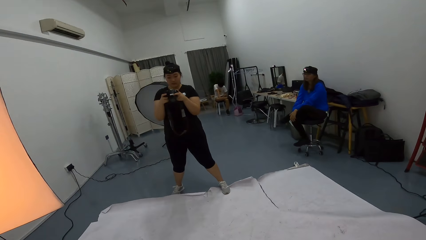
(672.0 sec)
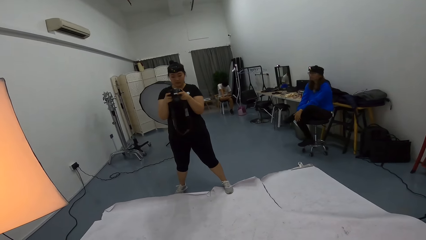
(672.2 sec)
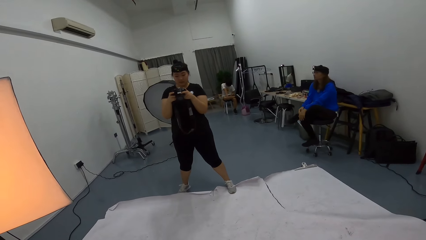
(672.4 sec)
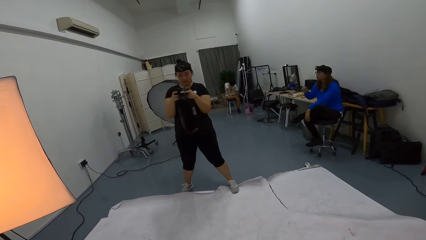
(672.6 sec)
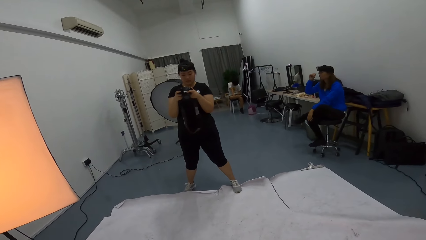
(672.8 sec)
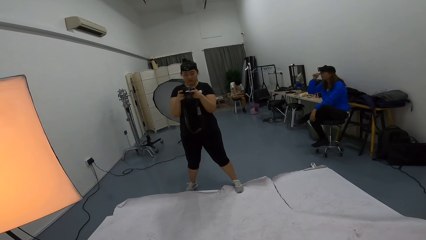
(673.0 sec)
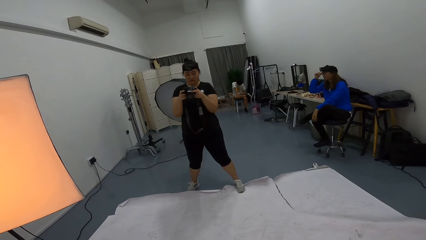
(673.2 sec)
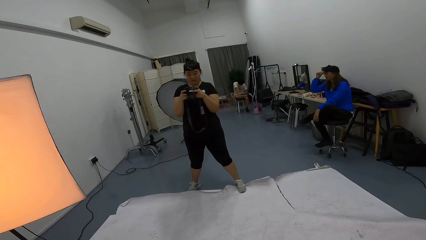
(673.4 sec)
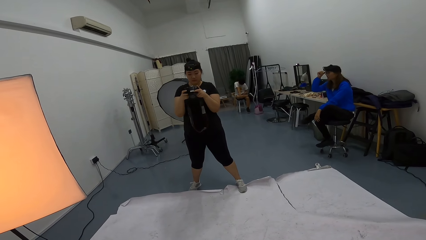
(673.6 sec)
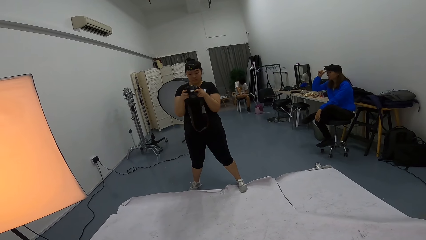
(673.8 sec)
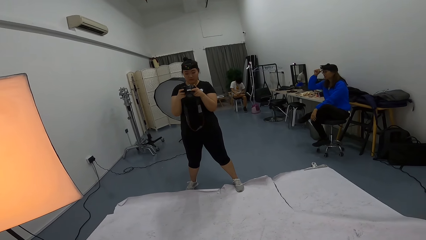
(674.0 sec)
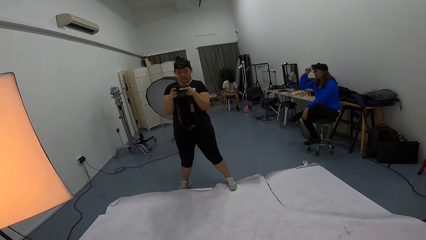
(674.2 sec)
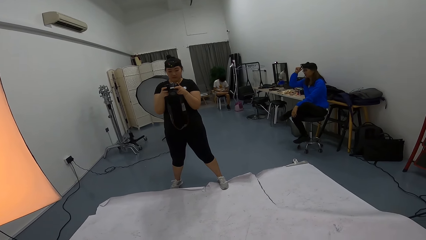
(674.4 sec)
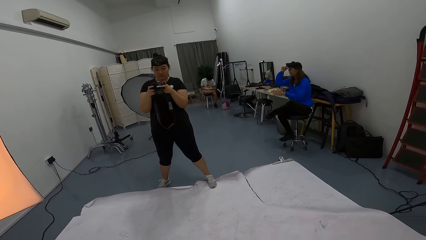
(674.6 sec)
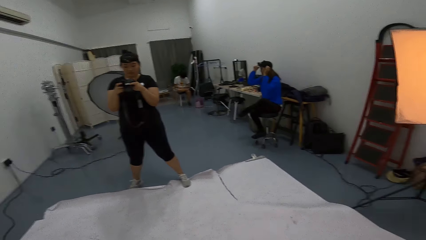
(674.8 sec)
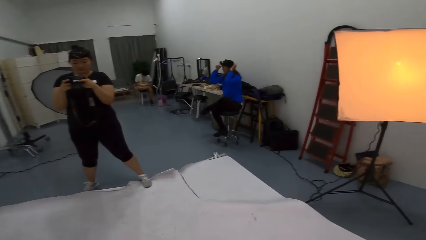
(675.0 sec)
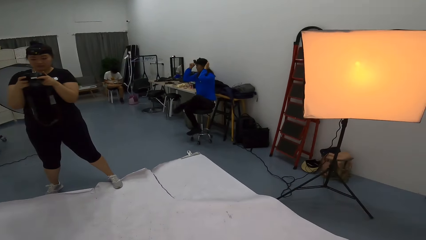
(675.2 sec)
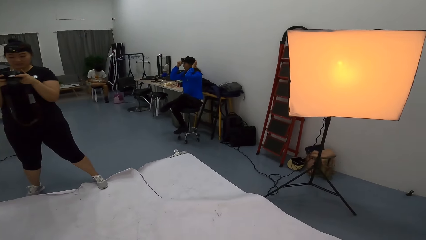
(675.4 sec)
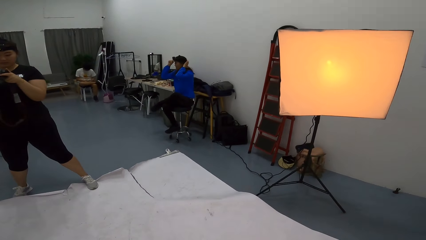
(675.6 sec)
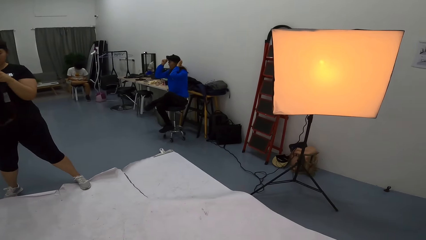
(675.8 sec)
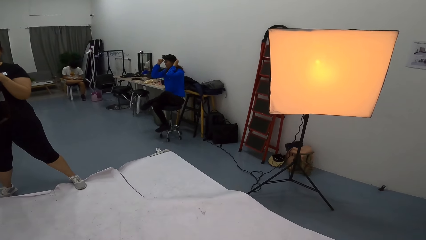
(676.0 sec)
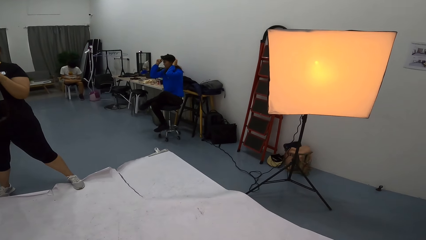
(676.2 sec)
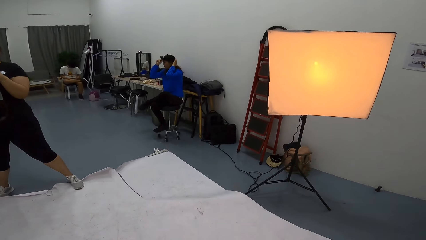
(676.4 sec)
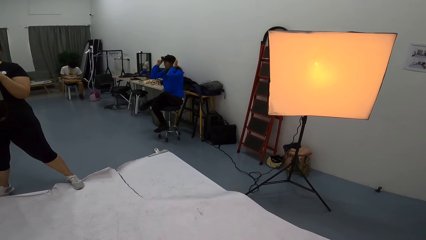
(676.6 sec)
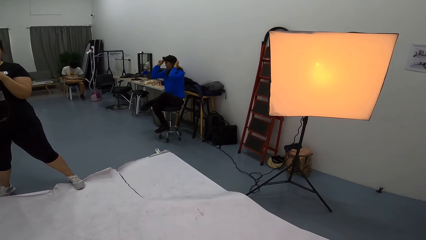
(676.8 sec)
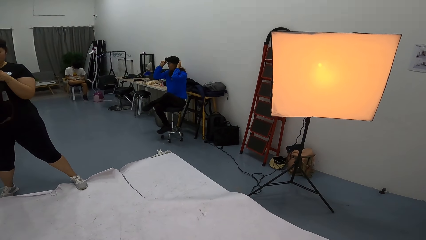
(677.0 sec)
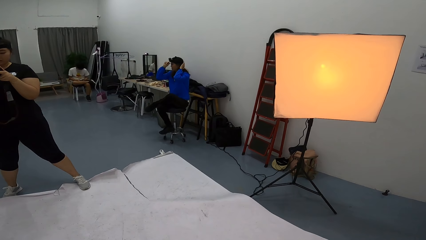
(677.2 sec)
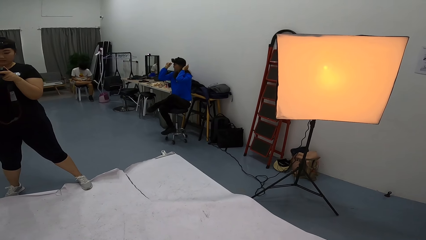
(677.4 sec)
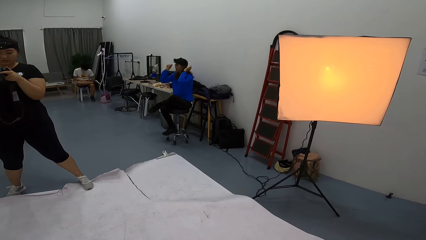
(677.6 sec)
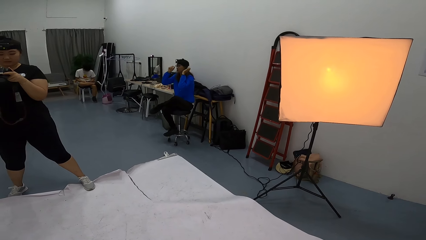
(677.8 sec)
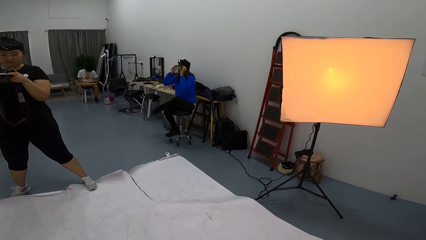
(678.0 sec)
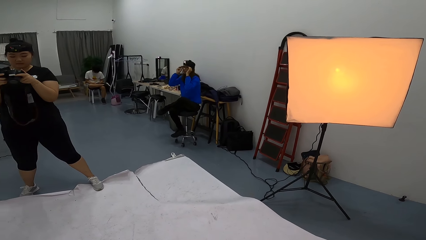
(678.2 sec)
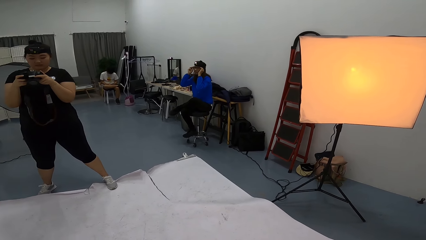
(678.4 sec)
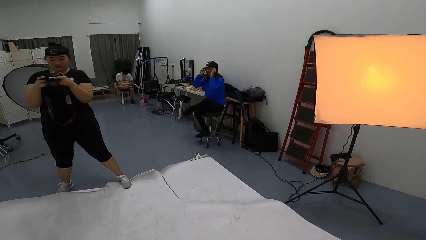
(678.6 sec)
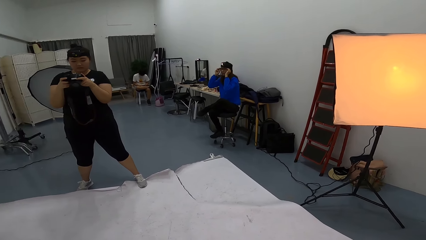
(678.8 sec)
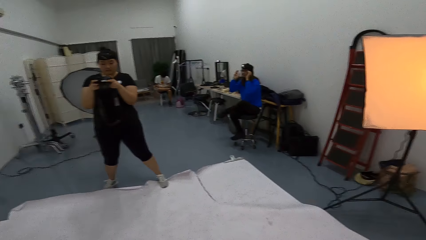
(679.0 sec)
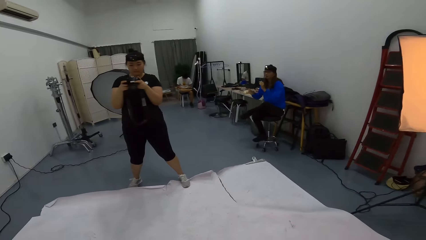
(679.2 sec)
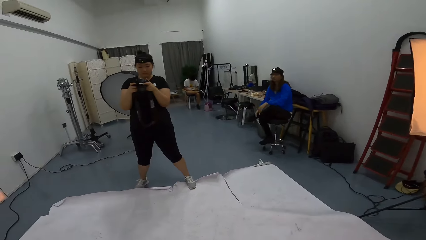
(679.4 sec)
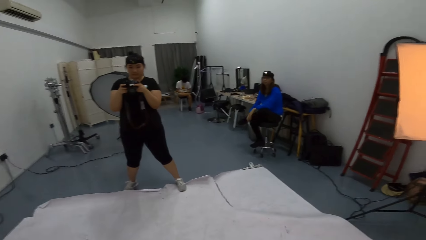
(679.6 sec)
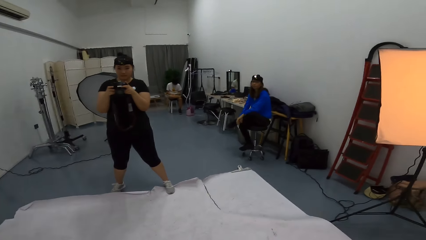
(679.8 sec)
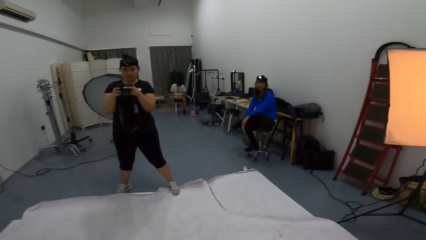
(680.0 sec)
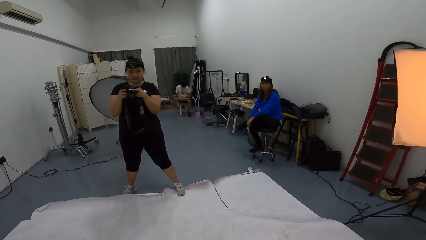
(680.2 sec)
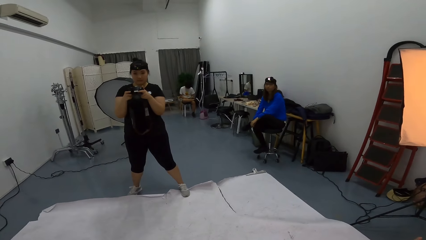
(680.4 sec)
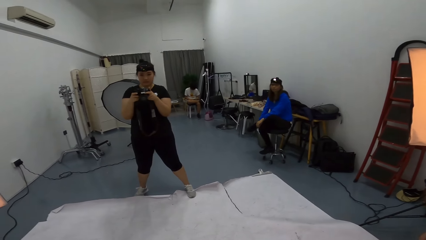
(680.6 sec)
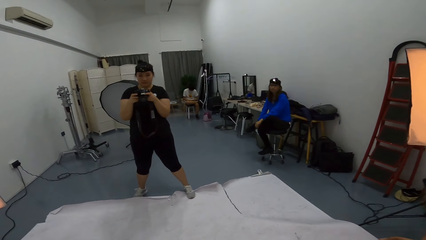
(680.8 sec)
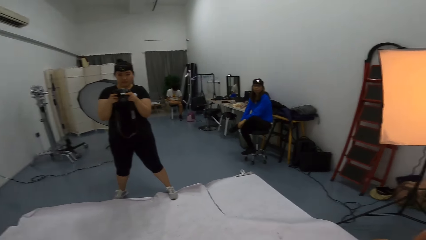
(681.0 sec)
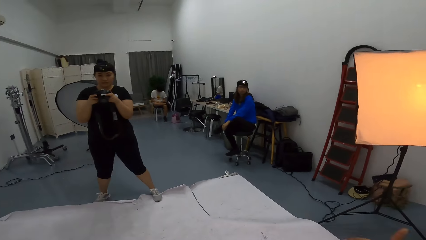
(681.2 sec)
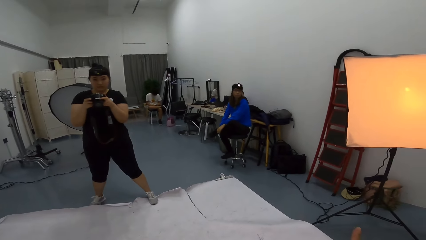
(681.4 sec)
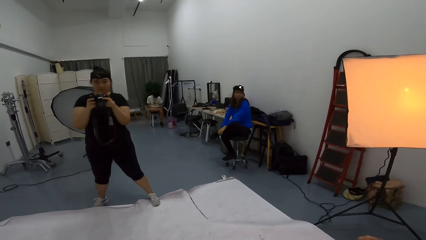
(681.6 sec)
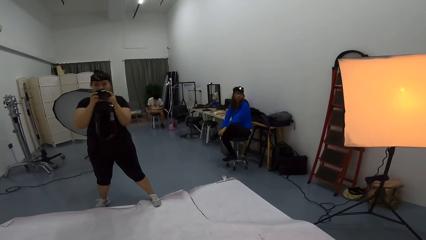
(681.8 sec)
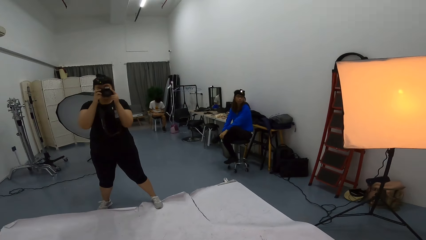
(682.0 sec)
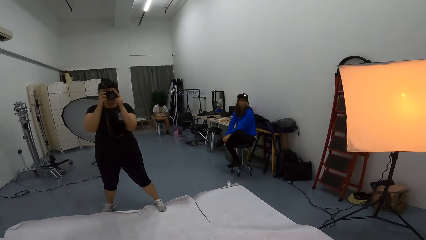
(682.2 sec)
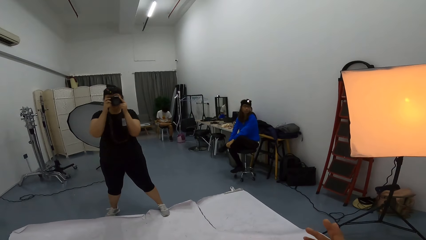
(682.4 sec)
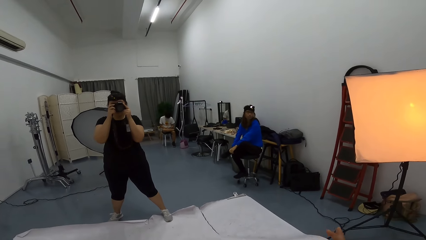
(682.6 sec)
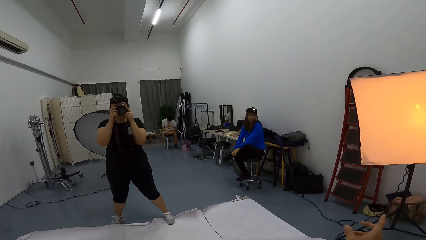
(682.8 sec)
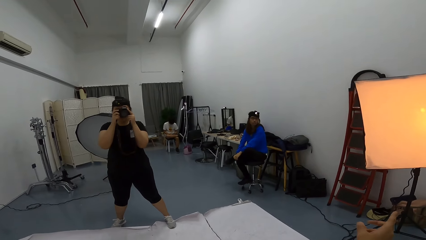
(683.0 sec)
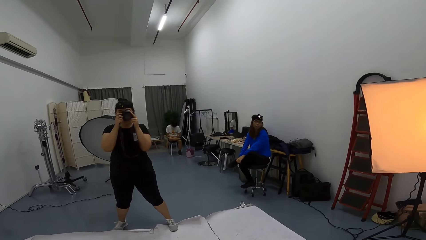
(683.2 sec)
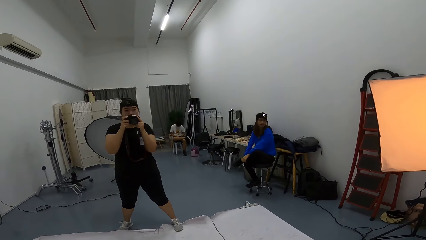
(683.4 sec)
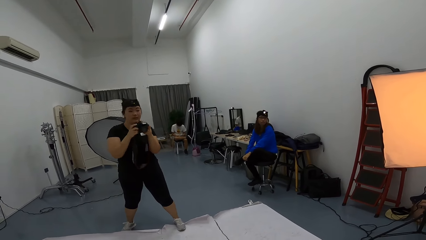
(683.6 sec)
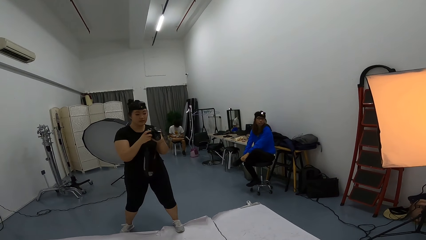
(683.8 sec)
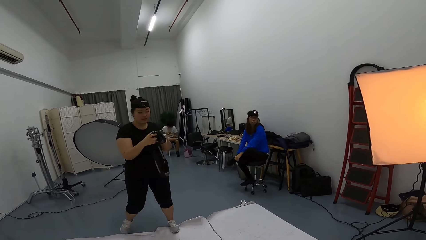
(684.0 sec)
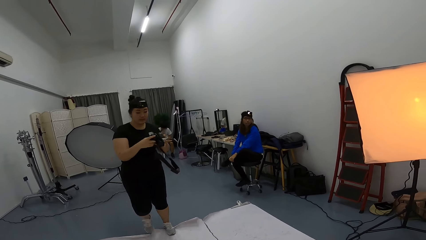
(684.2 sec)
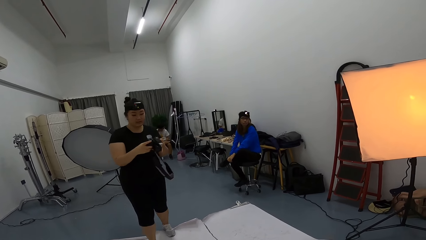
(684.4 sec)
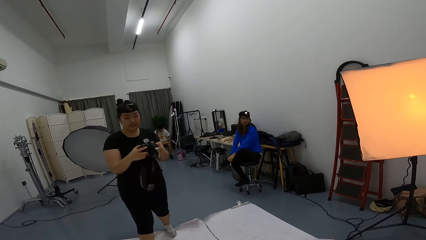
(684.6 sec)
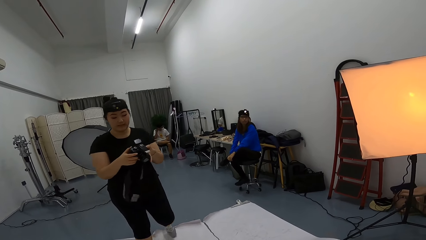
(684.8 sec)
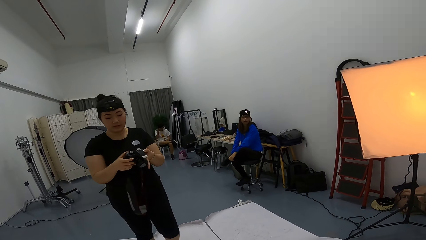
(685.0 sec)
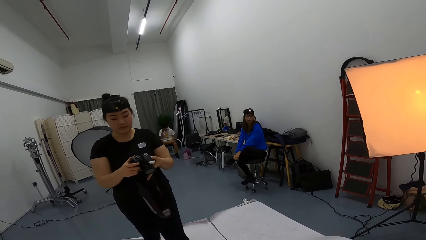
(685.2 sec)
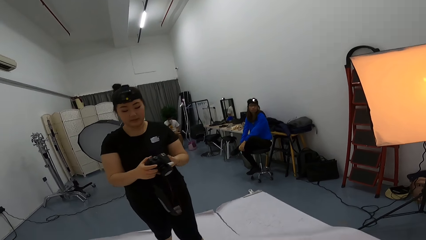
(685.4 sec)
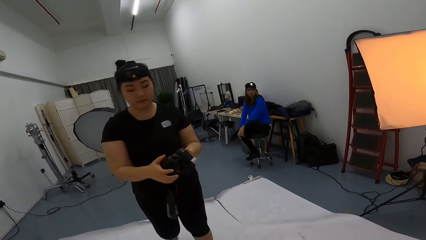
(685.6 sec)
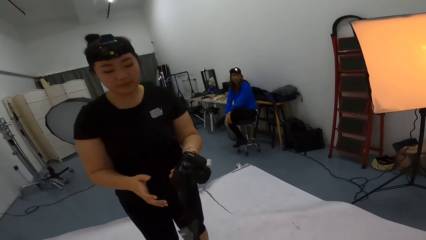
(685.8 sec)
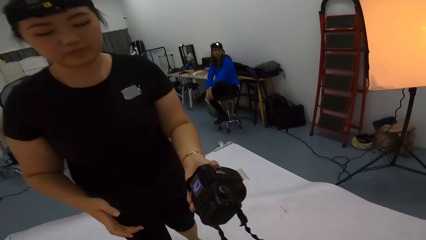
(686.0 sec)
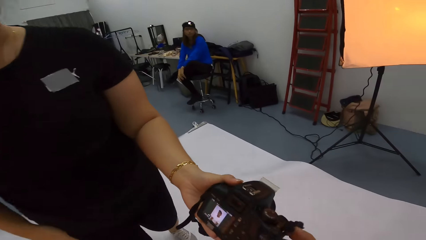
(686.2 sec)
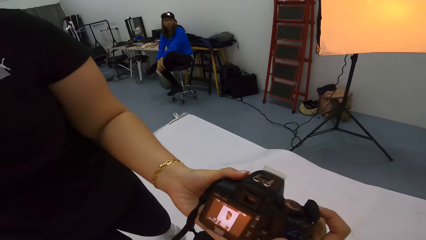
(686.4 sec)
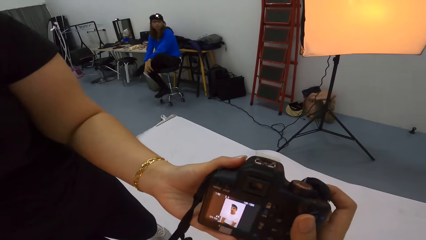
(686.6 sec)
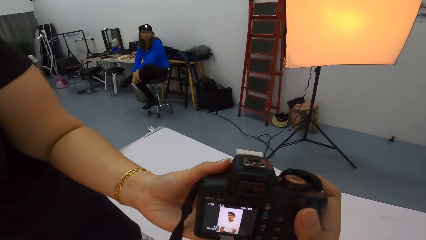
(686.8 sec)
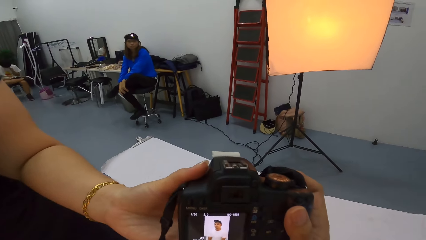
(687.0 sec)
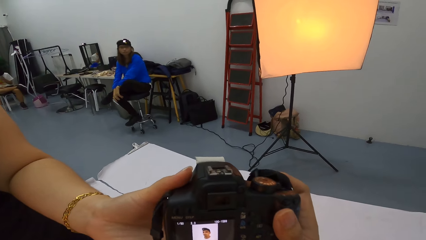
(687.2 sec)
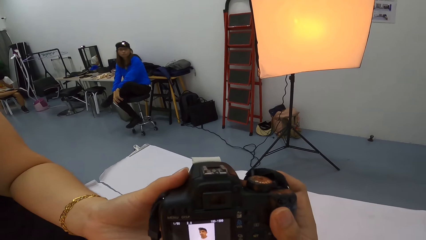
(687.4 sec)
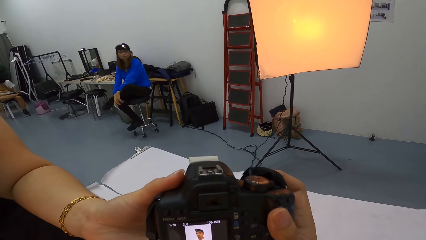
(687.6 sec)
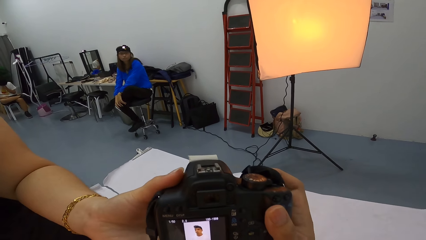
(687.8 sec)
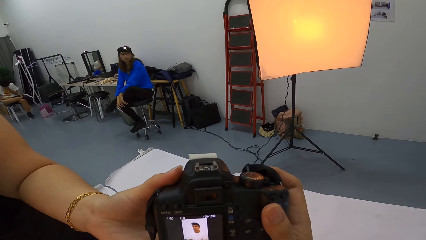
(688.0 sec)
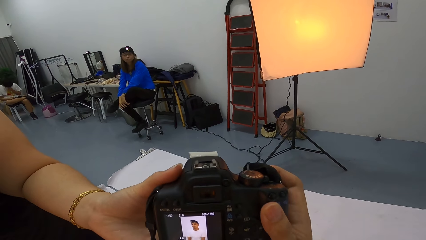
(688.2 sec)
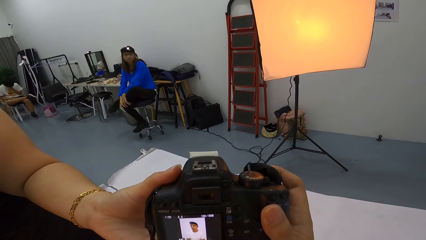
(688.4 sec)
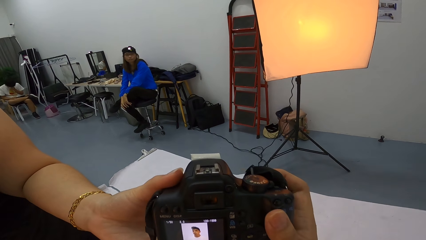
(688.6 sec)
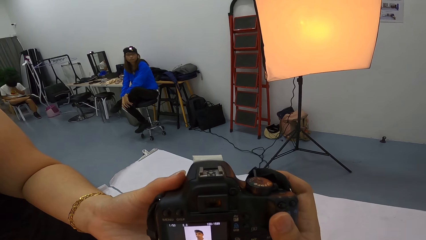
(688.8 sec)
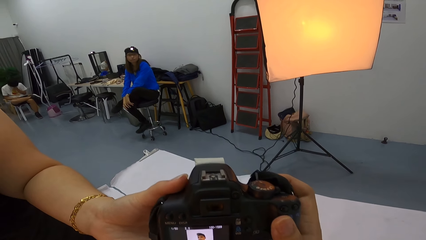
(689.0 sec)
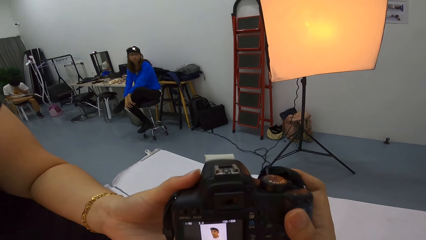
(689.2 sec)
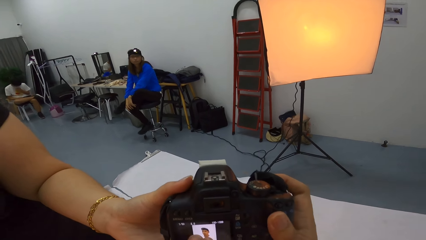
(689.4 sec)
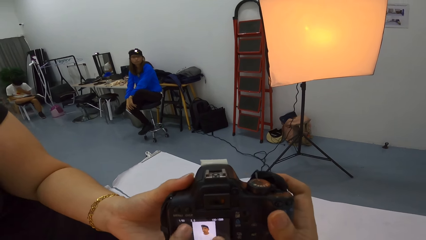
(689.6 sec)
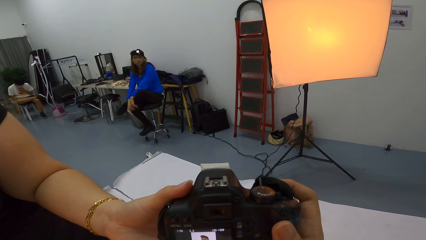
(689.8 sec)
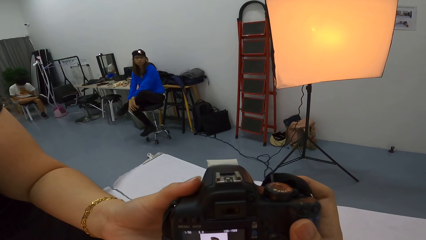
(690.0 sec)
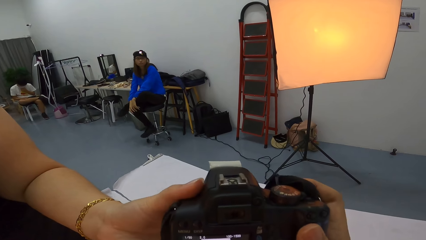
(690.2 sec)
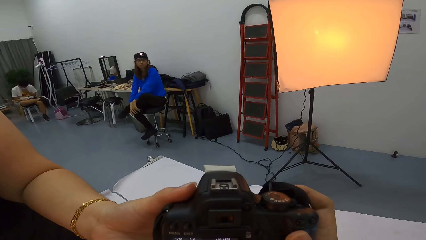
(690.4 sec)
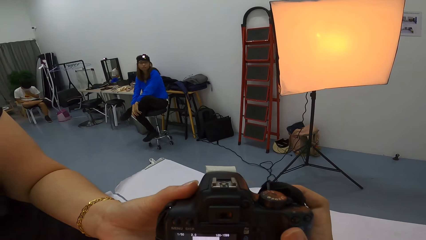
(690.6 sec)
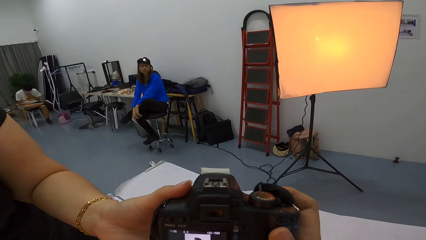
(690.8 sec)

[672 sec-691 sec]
The camera wearer talks to a lady. The lady shares the photos with the camera wearer. The camera wearer looks at the photo in the camera.
